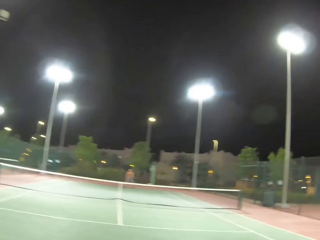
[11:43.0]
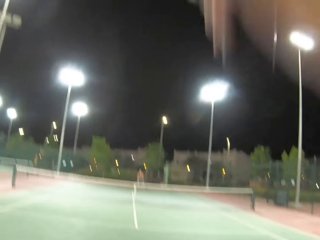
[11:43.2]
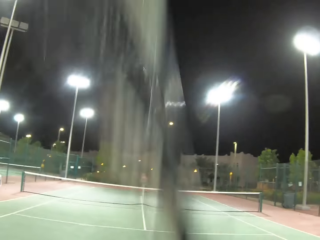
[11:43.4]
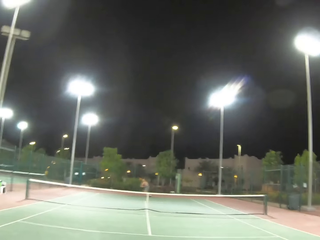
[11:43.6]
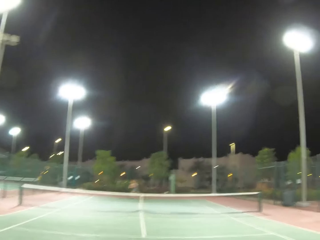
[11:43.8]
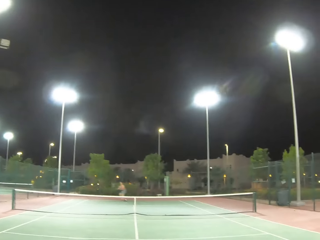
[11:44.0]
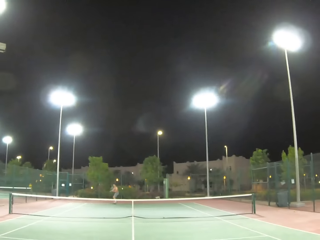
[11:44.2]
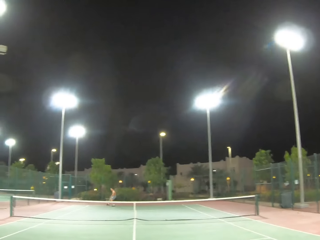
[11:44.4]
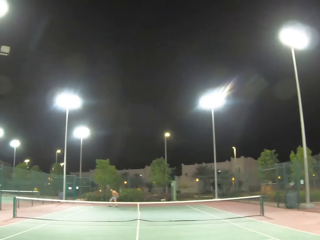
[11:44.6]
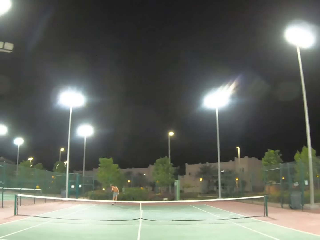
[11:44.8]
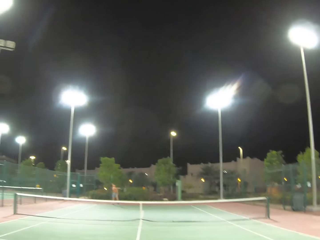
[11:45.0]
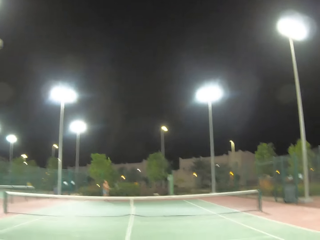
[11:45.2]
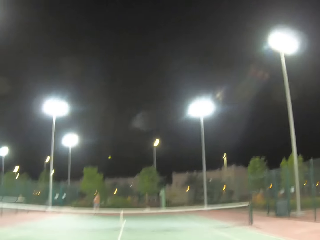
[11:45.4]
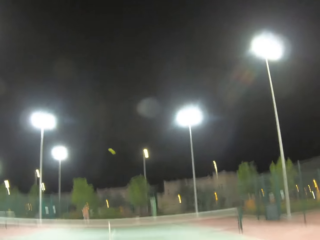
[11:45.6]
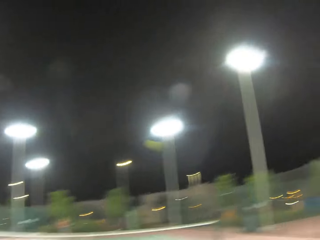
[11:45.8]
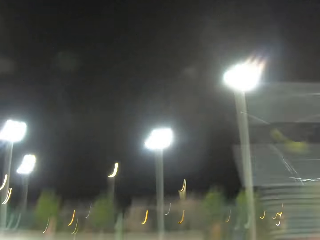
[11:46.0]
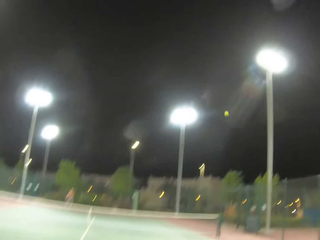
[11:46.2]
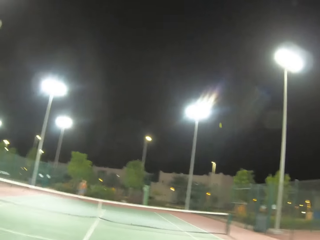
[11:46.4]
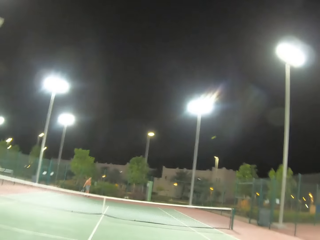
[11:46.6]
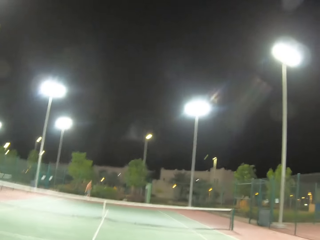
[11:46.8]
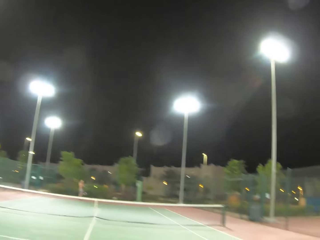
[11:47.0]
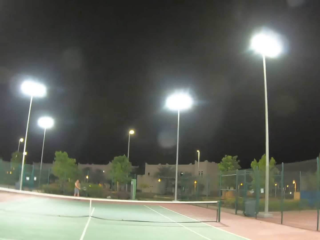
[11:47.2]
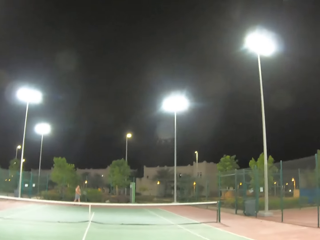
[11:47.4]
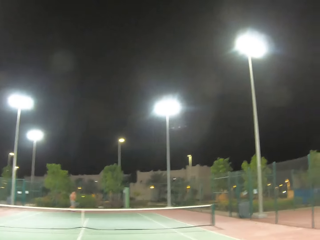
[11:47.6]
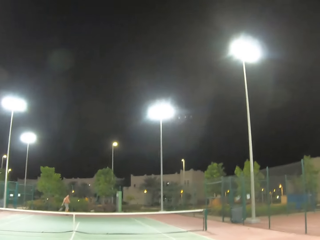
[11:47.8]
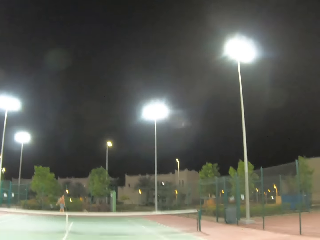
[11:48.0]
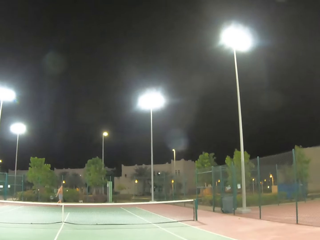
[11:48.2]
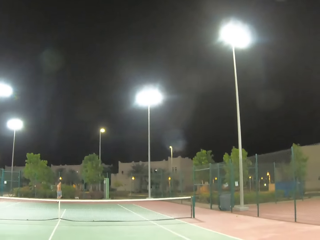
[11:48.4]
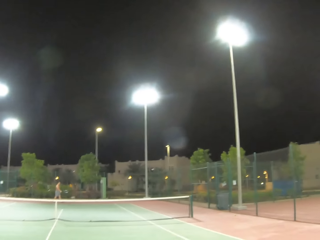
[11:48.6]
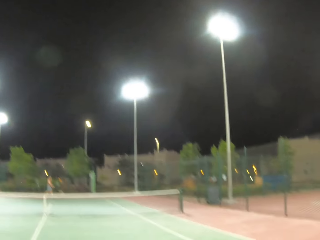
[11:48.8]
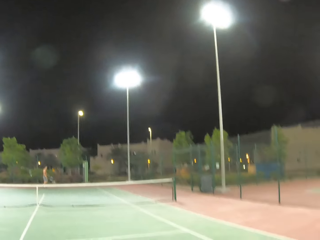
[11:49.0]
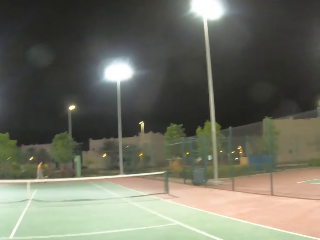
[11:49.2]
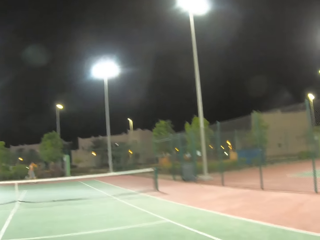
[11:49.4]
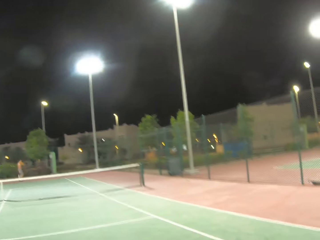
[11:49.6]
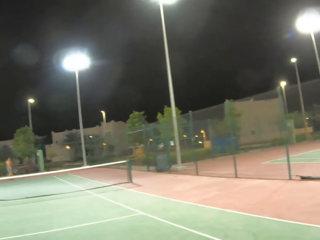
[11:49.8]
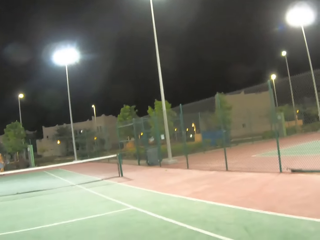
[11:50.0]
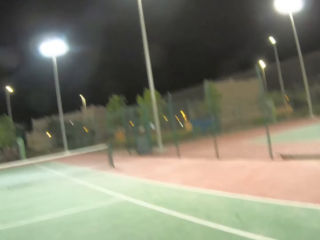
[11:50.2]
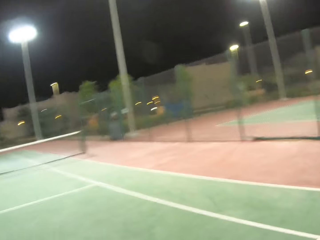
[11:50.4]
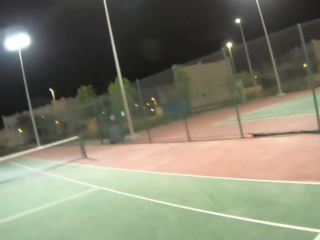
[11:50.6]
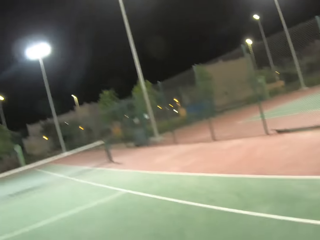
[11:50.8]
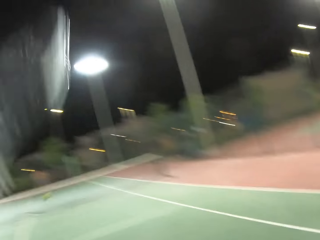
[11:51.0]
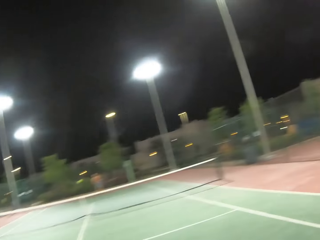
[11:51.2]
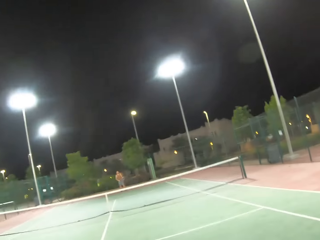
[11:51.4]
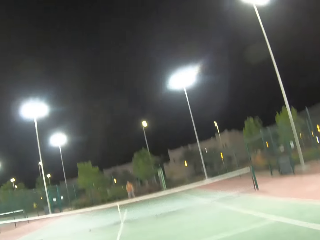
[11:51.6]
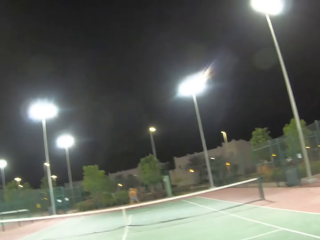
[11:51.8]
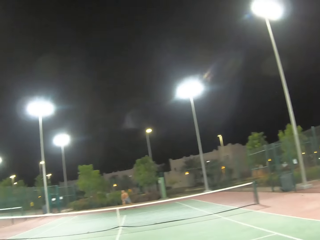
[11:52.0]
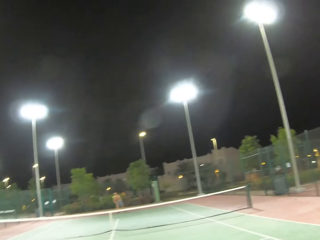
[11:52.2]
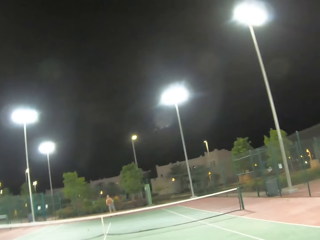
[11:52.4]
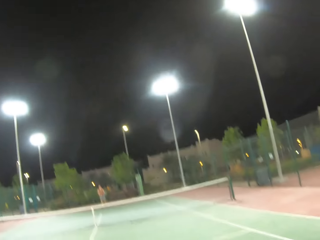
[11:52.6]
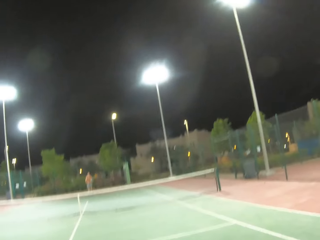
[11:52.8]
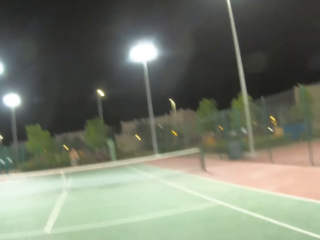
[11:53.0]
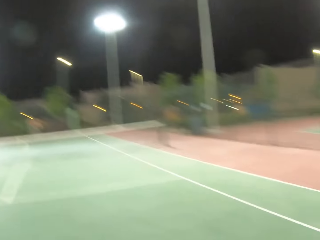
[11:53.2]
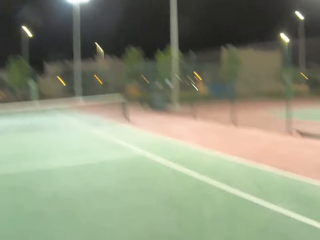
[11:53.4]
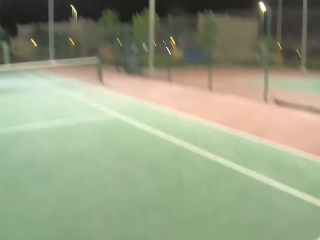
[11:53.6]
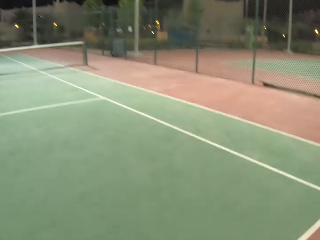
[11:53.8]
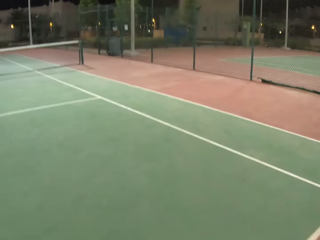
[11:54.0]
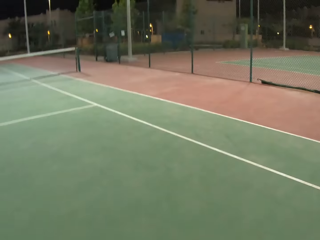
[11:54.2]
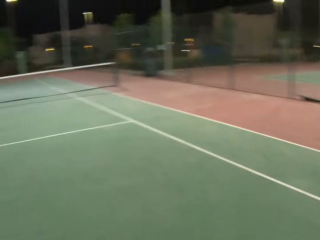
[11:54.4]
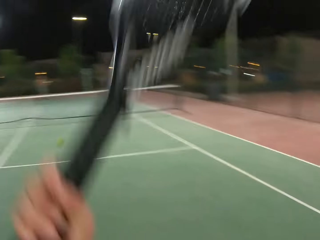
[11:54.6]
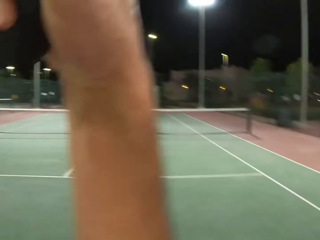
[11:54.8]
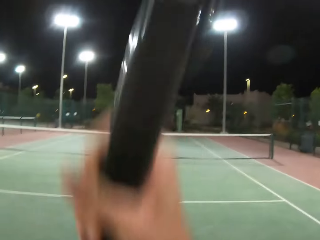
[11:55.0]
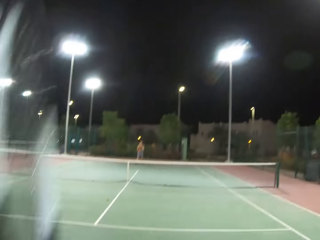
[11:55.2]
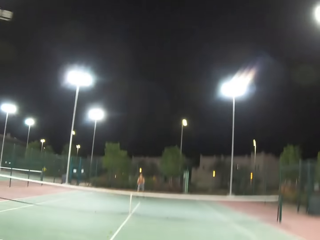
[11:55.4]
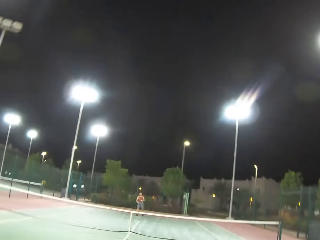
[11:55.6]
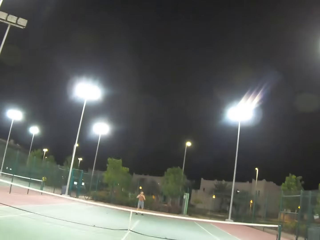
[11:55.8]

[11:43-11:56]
The camera wearer kicks the ball. A man kicks the ball. The camera wearer kicks the ball. The man walks around. The camera wearer kicks the ball and looks around.

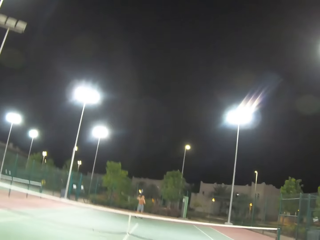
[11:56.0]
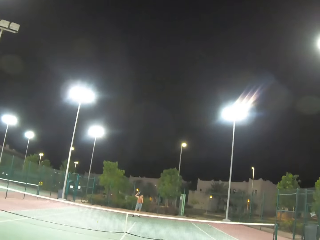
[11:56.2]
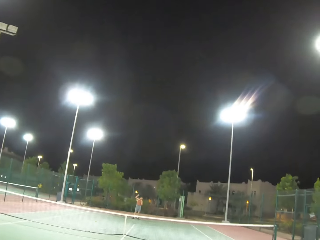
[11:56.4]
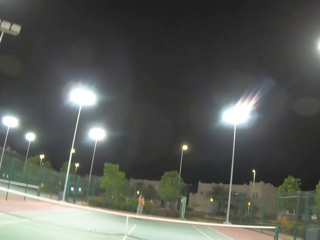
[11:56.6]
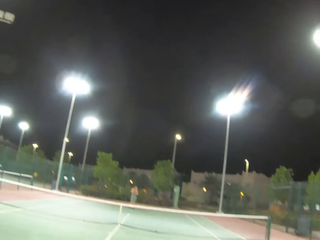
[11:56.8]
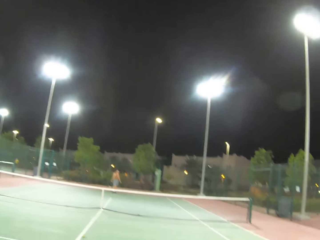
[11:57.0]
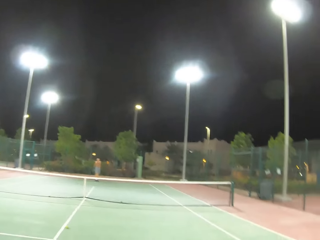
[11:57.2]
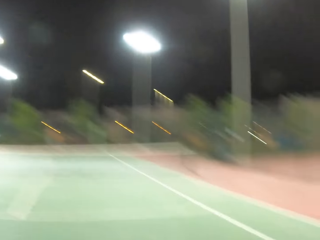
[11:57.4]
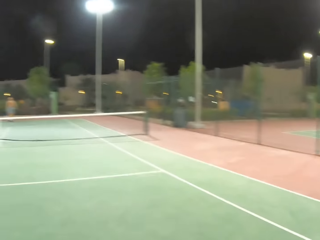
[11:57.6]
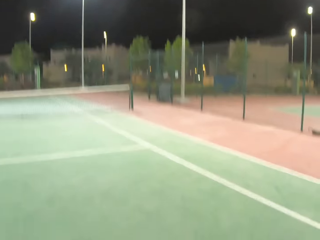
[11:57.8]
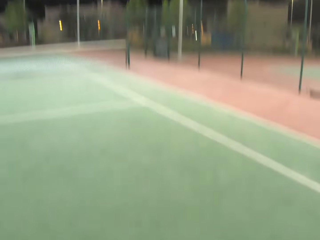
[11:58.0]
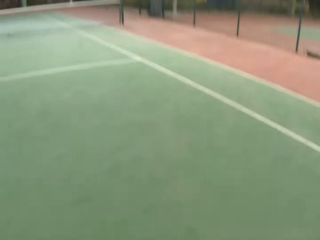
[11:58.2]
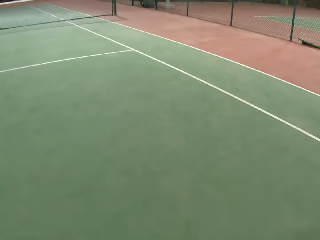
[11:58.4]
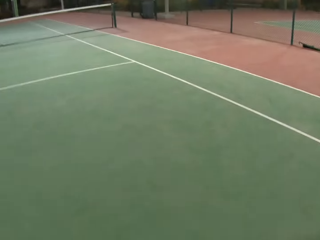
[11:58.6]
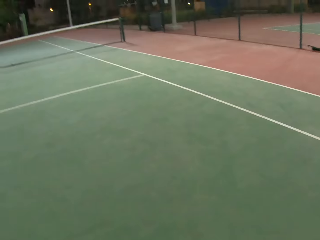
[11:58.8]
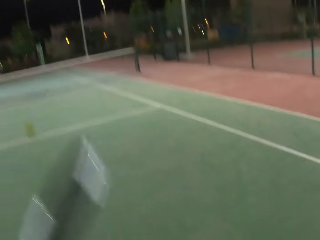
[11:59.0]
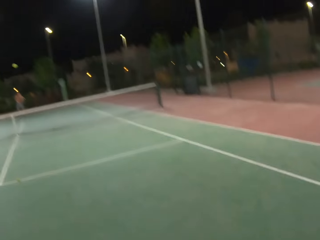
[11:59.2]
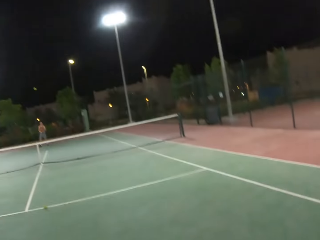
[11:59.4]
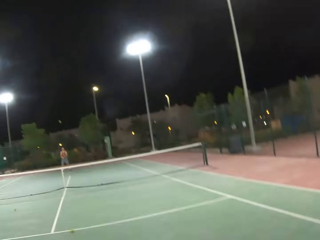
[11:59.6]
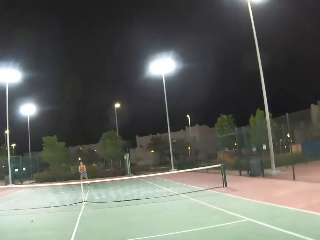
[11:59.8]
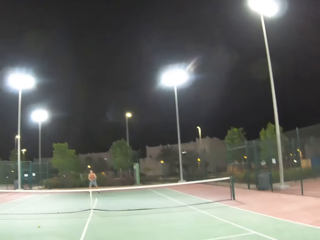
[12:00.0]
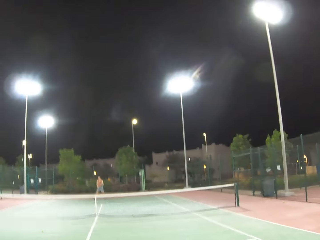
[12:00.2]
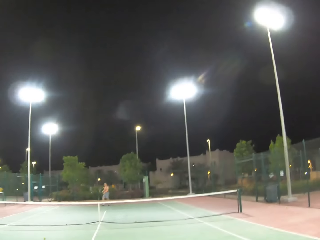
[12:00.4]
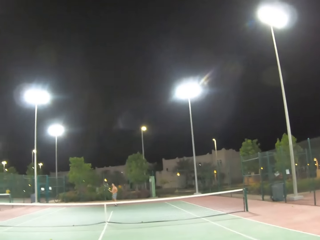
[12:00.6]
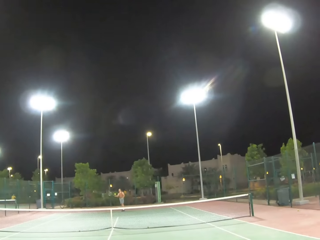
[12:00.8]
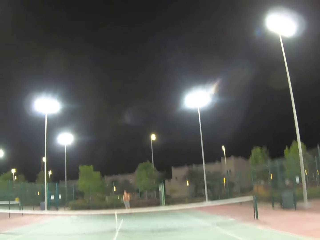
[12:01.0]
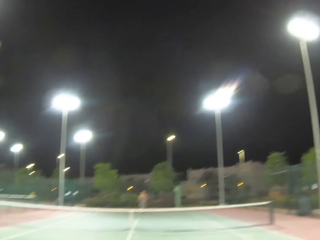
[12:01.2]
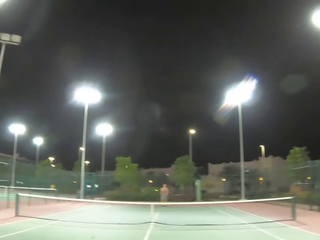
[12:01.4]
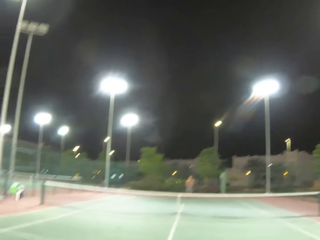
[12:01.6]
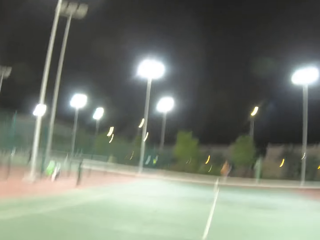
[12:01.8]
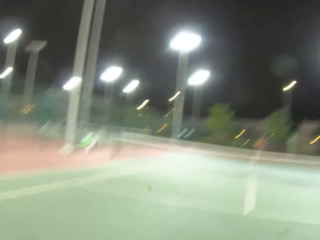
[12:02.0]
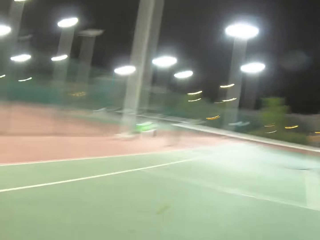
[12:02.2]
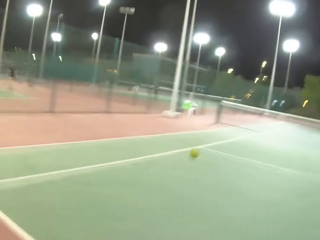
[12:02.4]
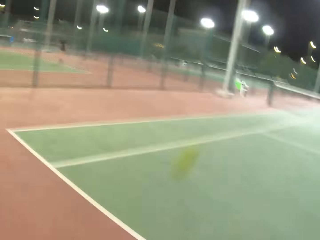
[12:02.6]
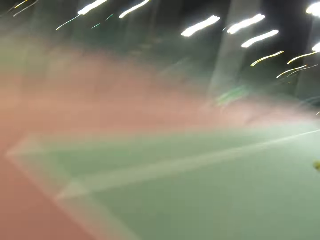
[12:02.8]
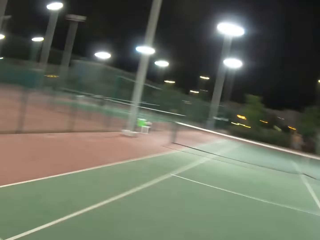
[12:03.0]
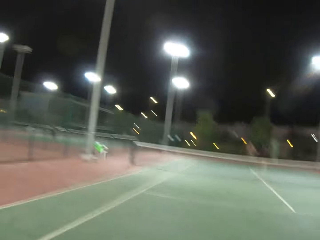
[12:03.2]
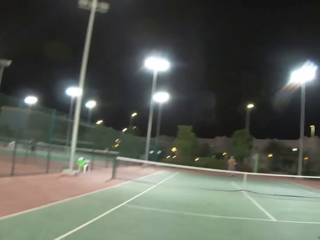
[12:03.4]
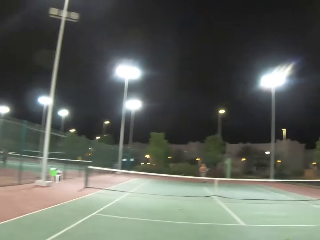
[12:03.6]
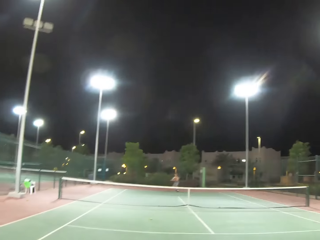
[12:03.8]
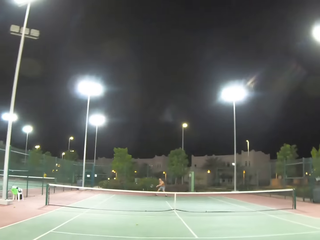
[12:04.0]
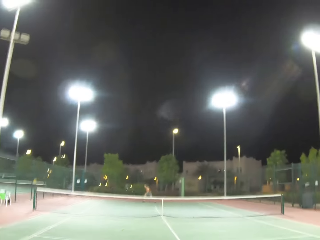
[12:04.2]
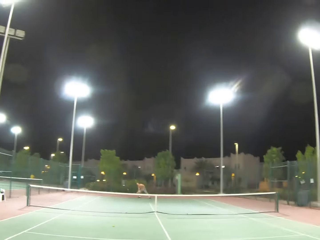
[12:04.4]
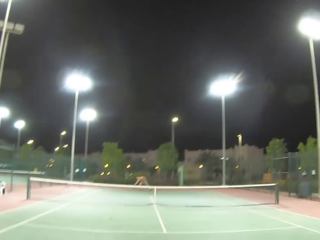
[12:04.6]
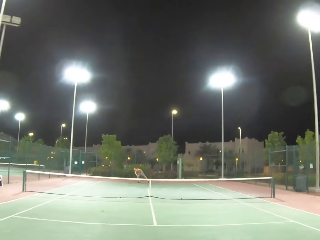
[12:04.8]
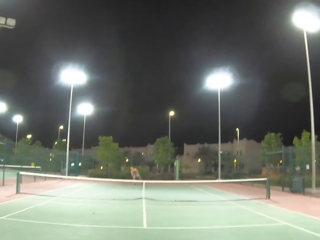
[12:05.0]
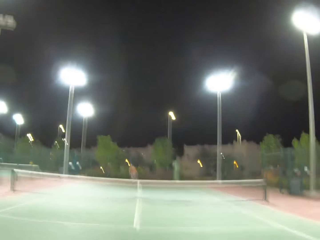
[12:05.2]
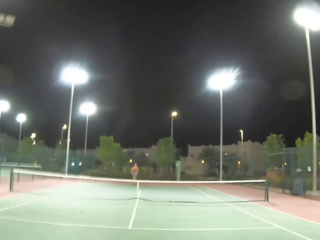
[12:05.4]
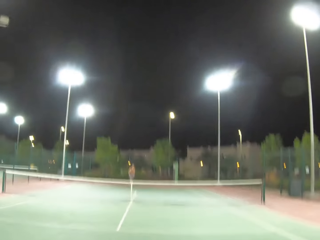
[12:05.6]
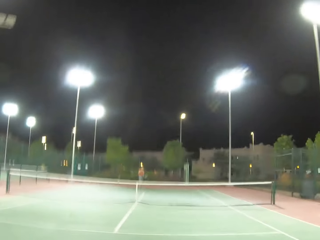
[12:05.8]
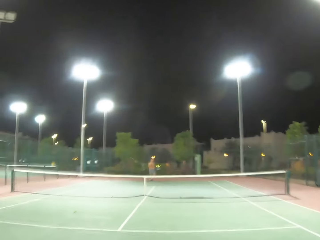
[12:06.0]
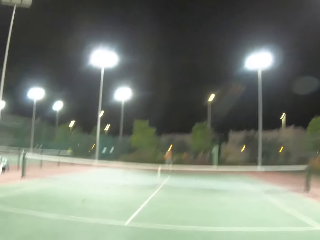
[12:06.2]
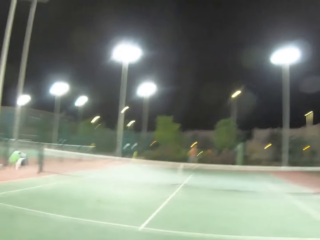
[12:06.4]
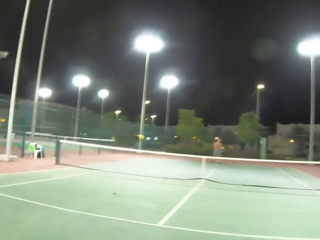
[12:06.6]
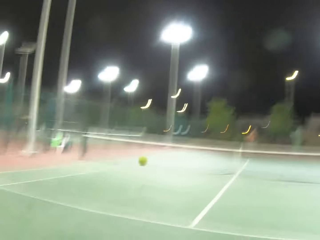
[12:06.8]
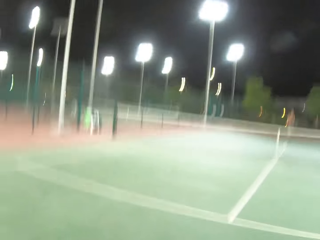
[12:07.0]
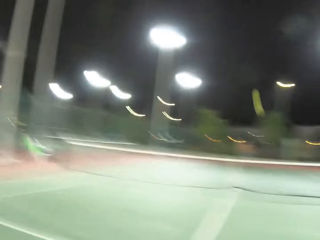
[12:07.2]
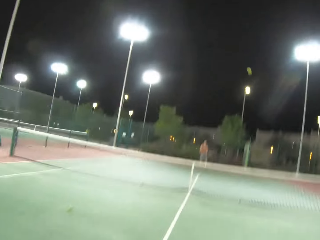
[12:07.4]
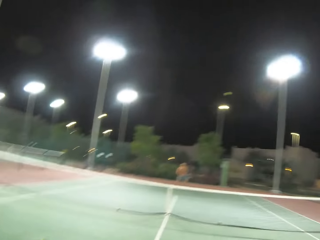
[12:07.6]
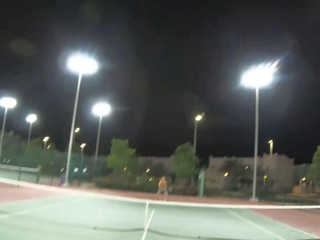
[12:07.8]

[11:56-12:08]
A man lifts the hand. The camera wearer looks around, serves a tennis ball in the court, and kicks the ball. The man kicks the ball. The camera wearer kicks the ball. The man plays tennis with the camera wearer. The man kicks the ball.
